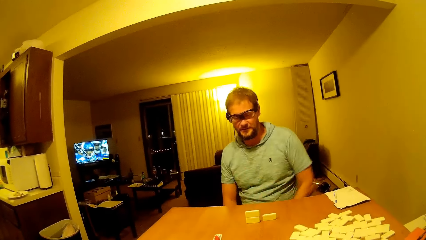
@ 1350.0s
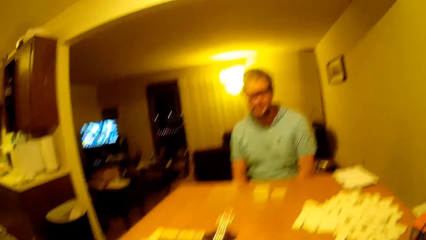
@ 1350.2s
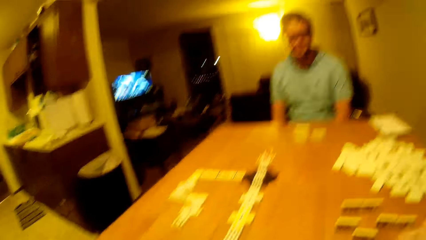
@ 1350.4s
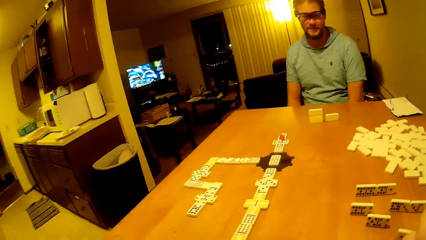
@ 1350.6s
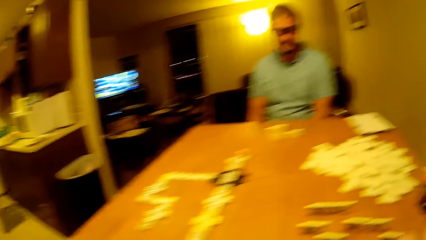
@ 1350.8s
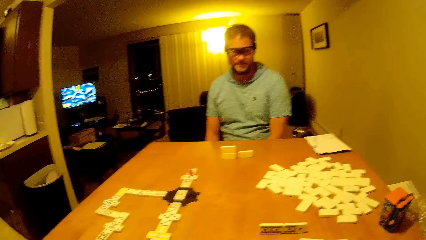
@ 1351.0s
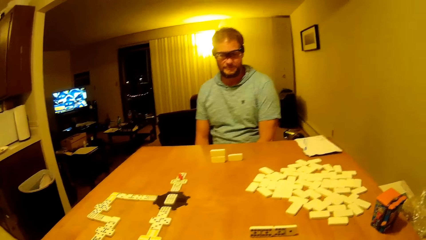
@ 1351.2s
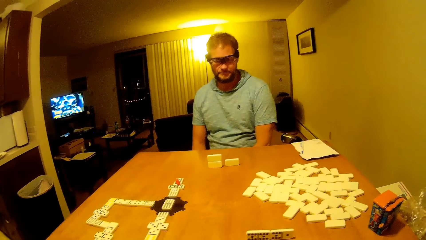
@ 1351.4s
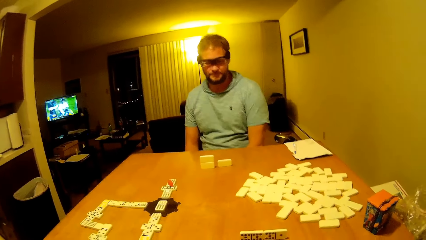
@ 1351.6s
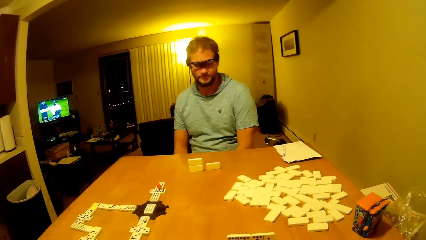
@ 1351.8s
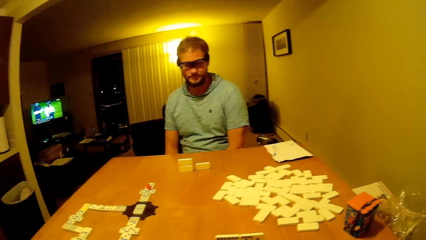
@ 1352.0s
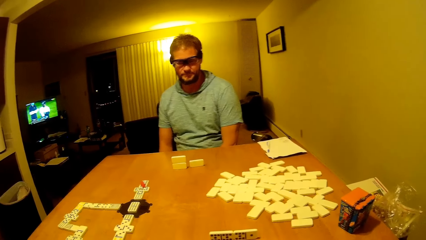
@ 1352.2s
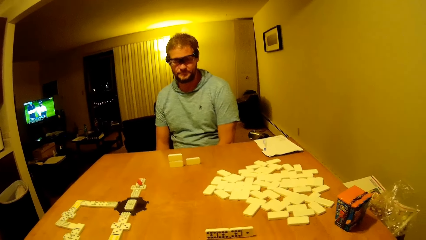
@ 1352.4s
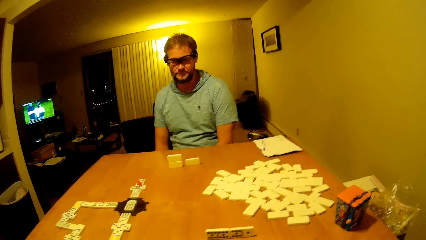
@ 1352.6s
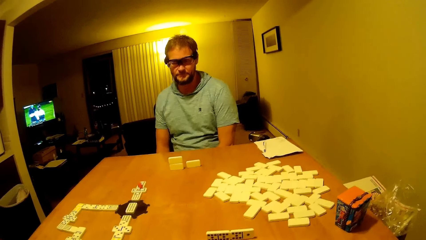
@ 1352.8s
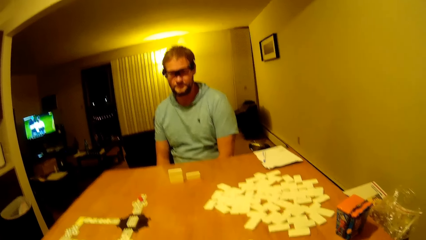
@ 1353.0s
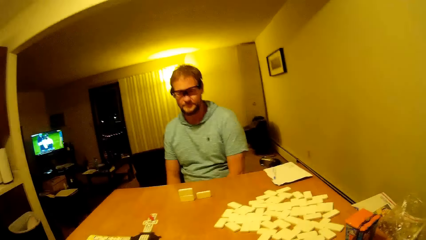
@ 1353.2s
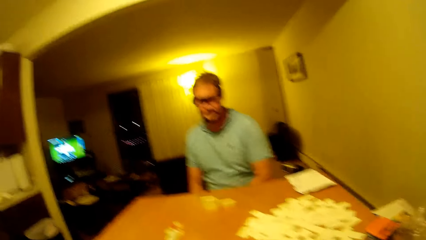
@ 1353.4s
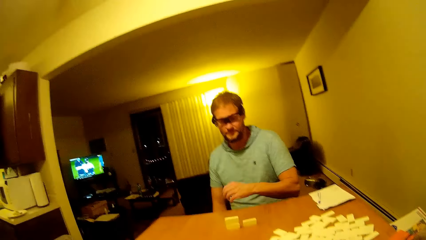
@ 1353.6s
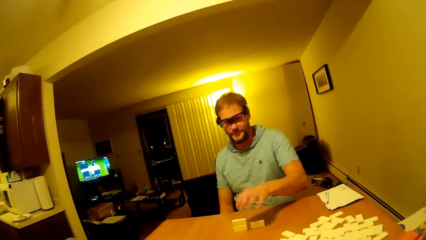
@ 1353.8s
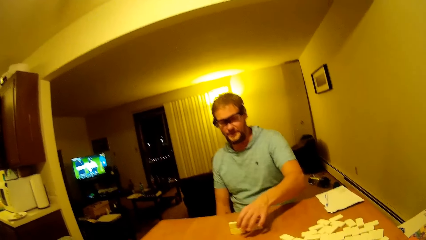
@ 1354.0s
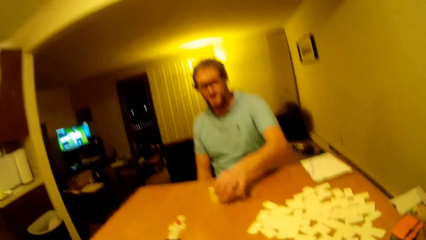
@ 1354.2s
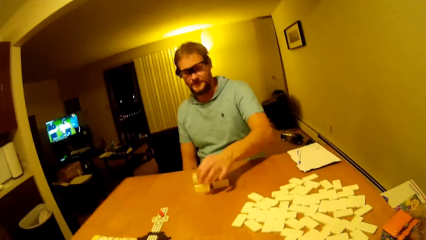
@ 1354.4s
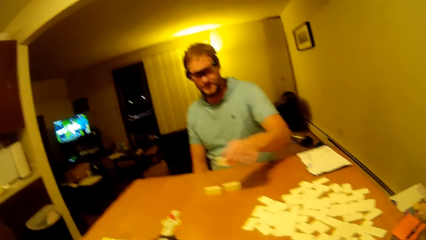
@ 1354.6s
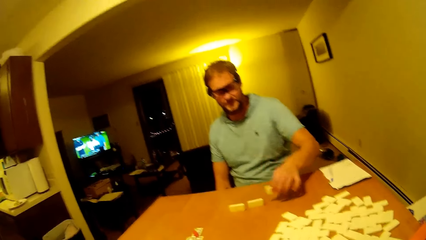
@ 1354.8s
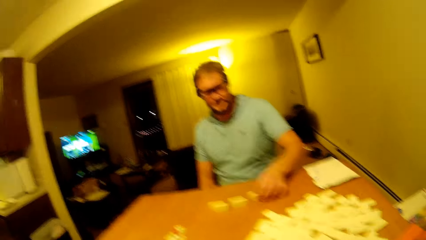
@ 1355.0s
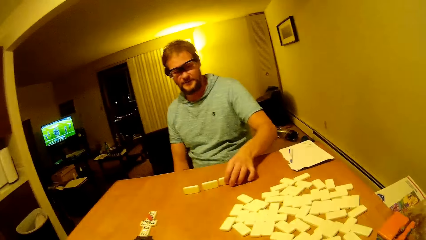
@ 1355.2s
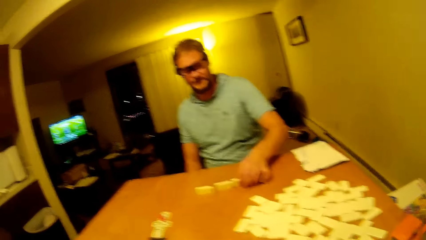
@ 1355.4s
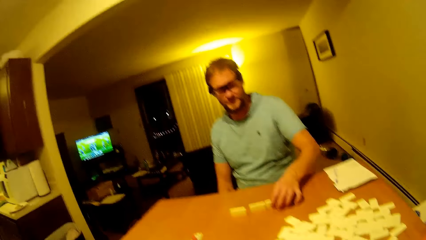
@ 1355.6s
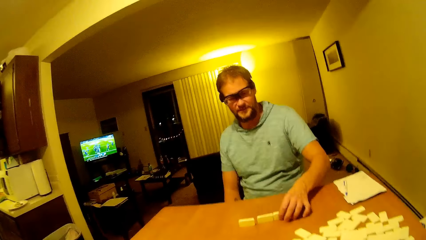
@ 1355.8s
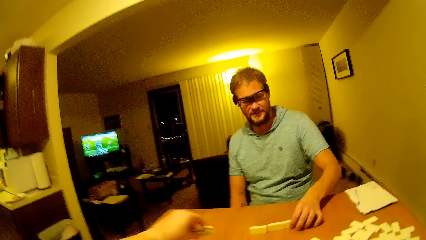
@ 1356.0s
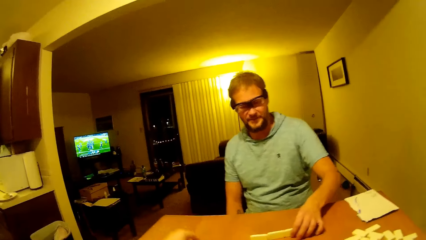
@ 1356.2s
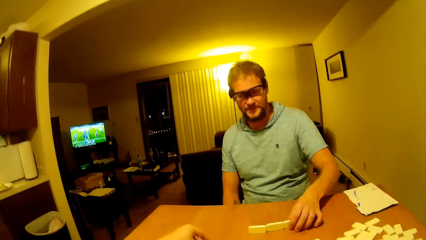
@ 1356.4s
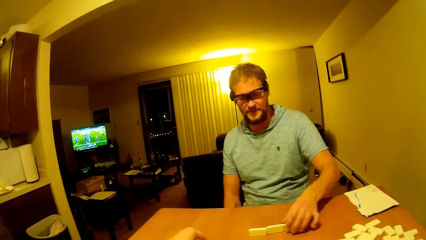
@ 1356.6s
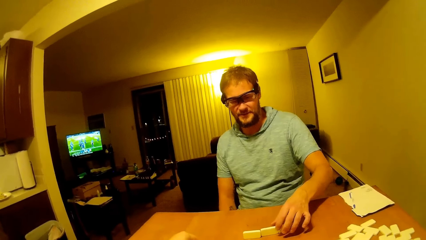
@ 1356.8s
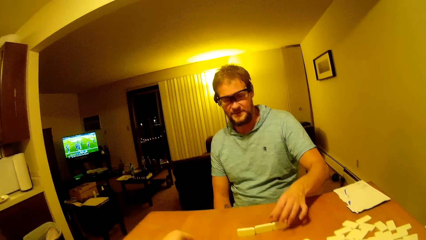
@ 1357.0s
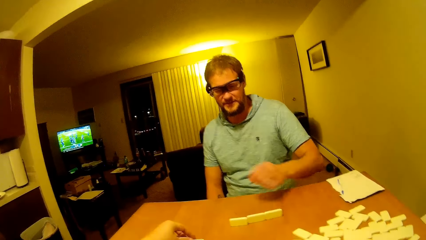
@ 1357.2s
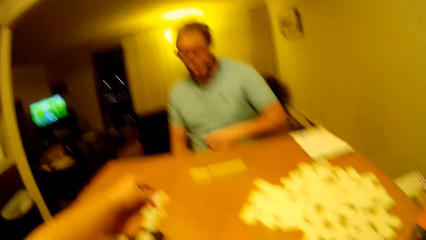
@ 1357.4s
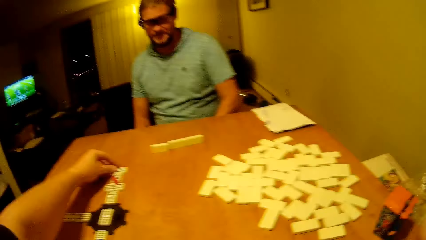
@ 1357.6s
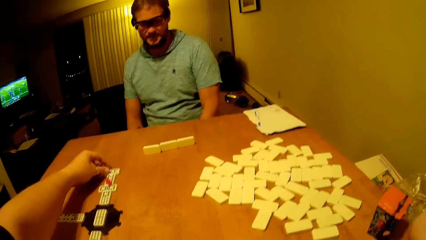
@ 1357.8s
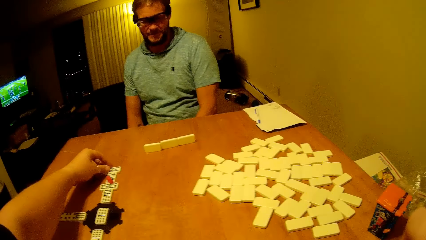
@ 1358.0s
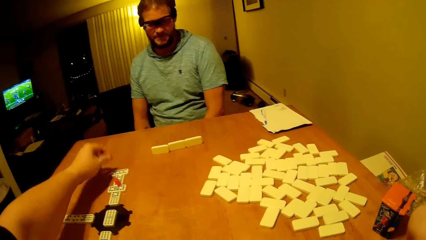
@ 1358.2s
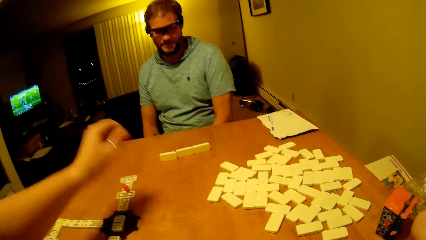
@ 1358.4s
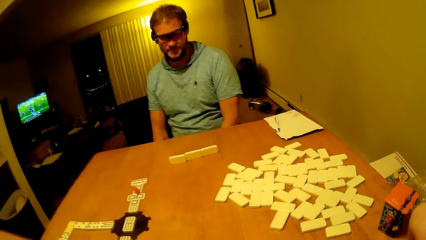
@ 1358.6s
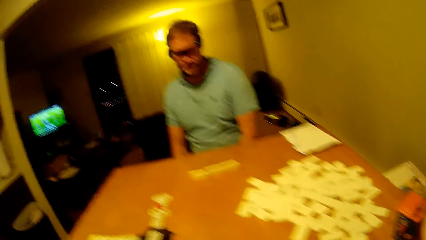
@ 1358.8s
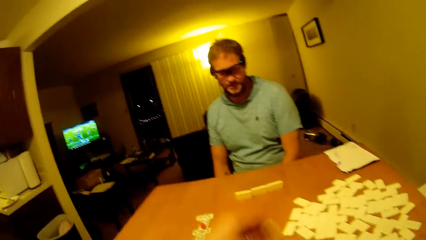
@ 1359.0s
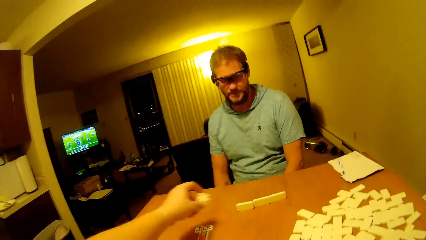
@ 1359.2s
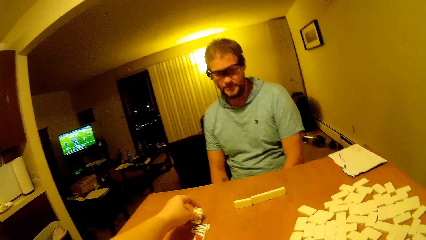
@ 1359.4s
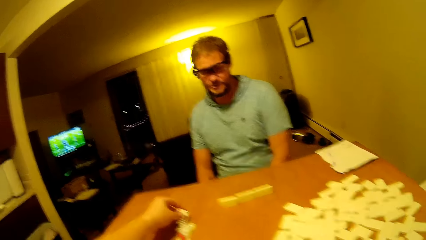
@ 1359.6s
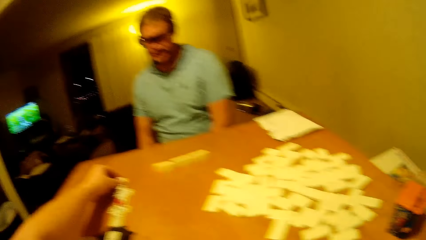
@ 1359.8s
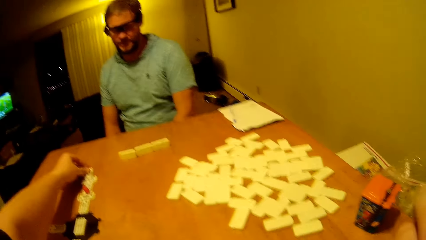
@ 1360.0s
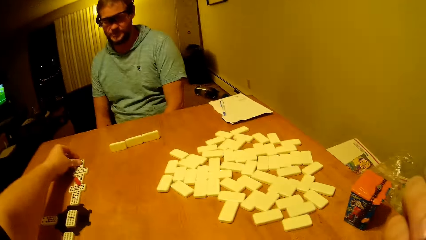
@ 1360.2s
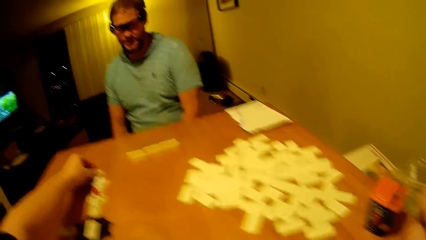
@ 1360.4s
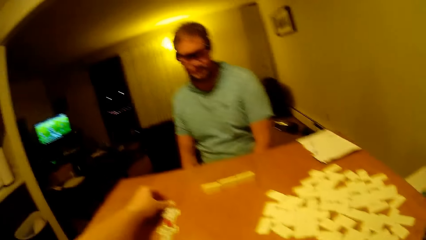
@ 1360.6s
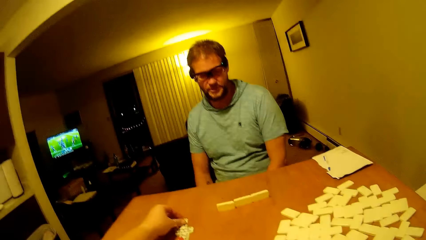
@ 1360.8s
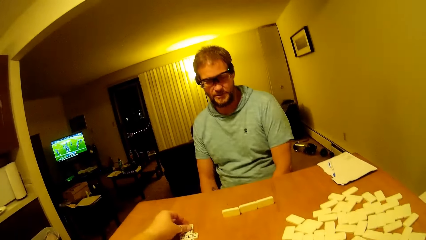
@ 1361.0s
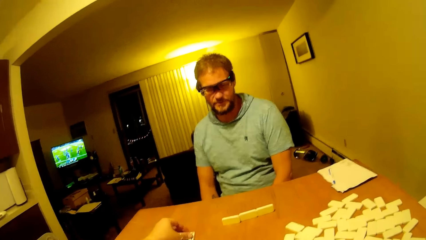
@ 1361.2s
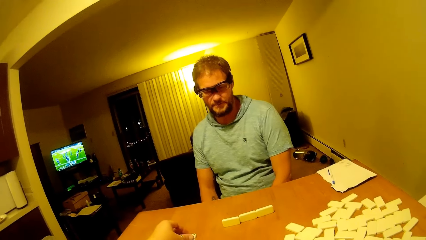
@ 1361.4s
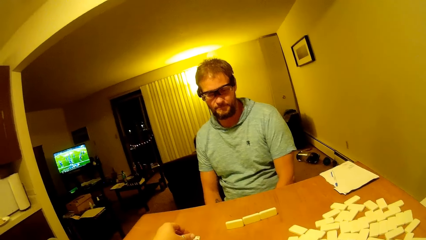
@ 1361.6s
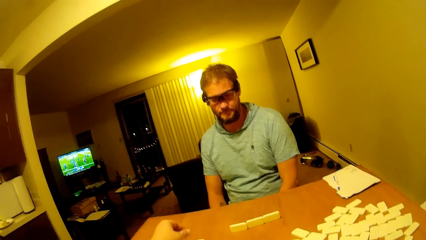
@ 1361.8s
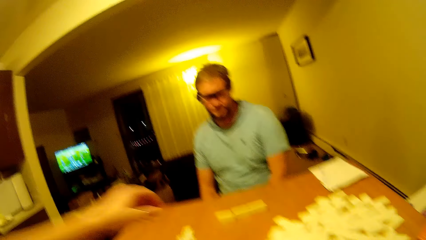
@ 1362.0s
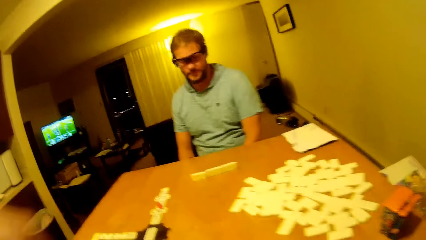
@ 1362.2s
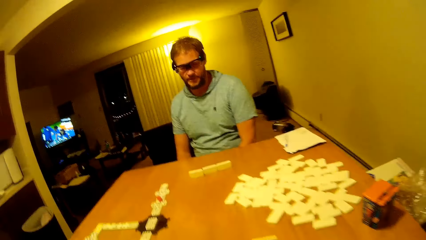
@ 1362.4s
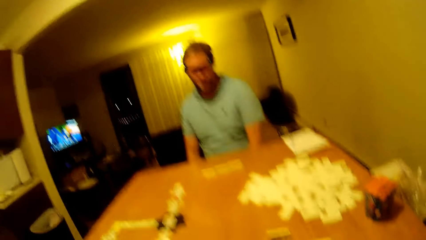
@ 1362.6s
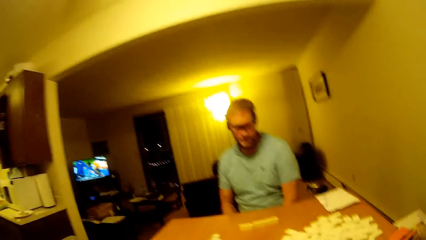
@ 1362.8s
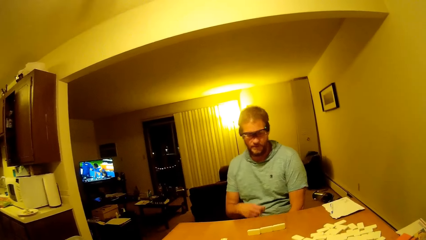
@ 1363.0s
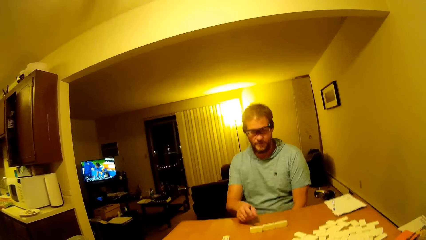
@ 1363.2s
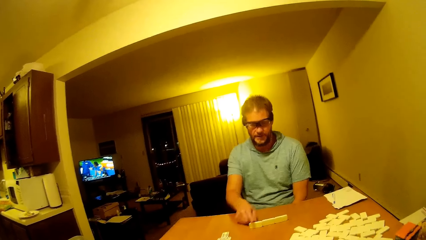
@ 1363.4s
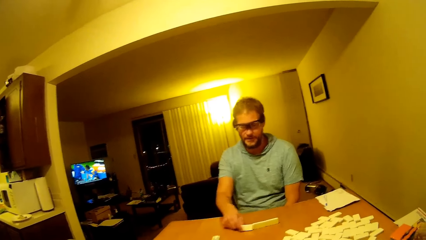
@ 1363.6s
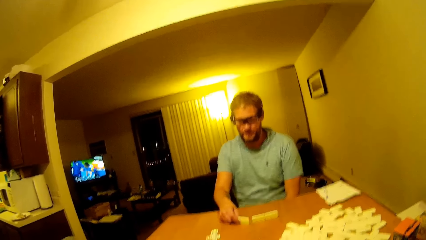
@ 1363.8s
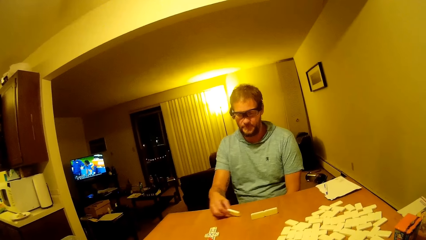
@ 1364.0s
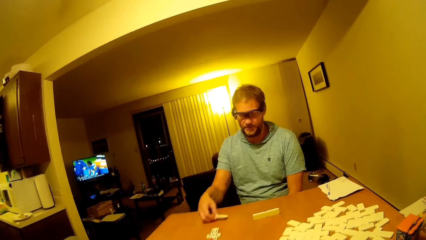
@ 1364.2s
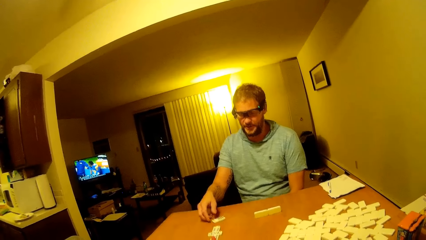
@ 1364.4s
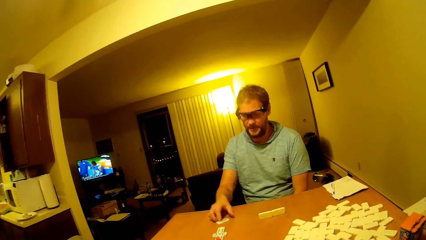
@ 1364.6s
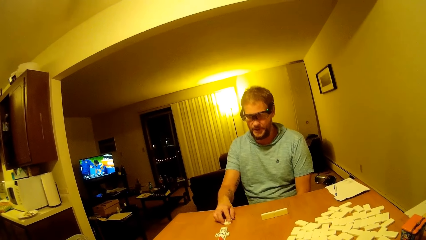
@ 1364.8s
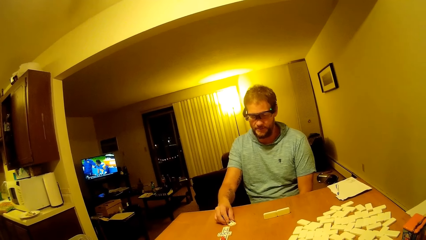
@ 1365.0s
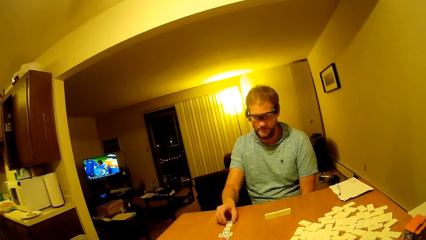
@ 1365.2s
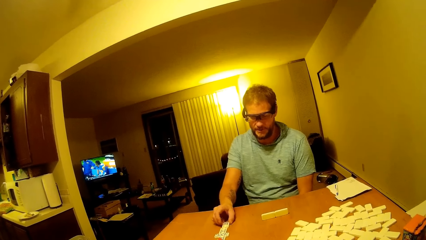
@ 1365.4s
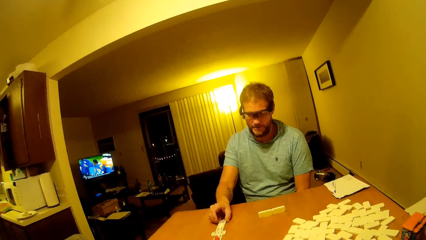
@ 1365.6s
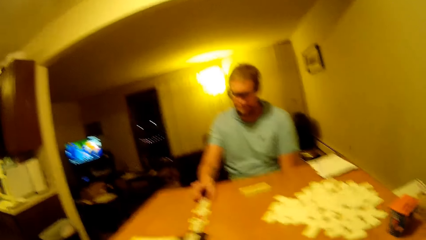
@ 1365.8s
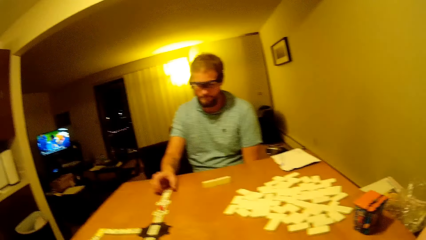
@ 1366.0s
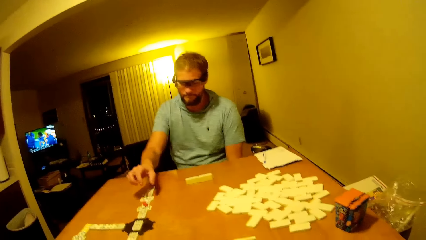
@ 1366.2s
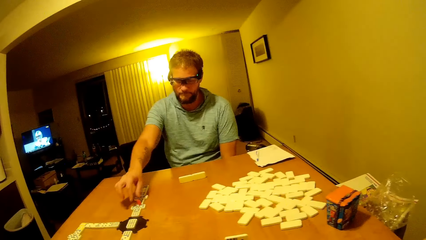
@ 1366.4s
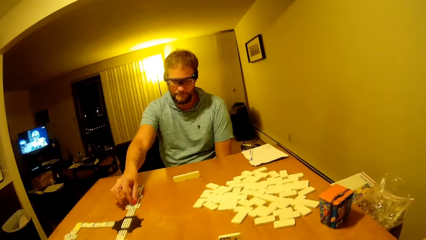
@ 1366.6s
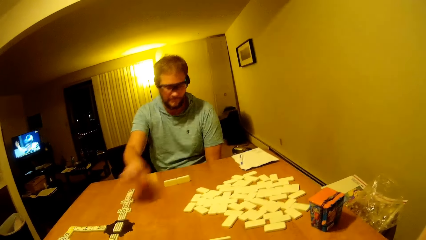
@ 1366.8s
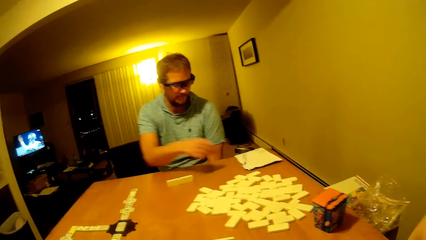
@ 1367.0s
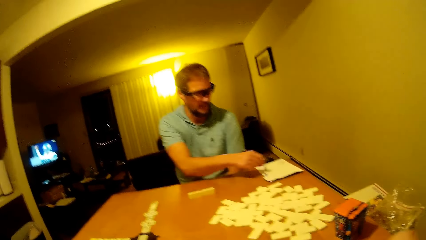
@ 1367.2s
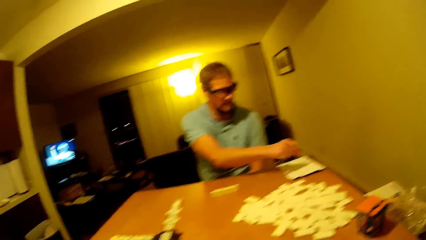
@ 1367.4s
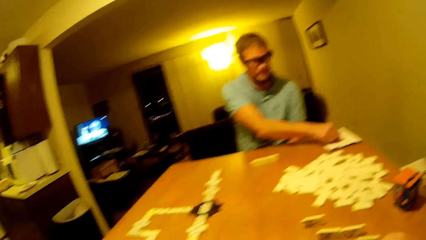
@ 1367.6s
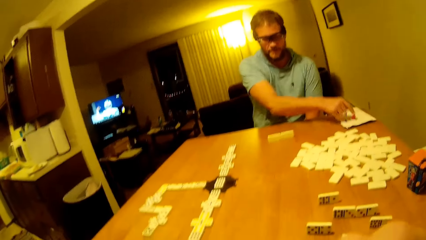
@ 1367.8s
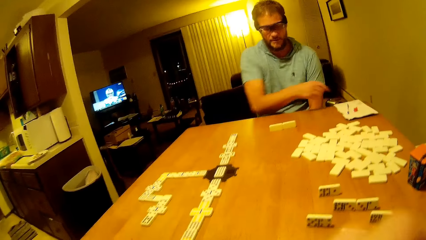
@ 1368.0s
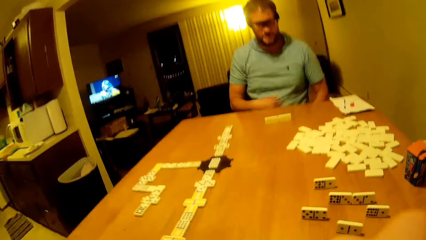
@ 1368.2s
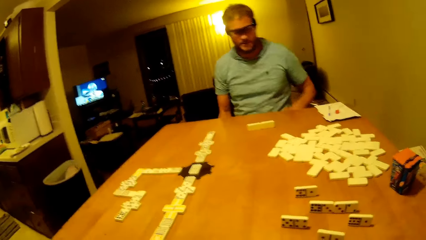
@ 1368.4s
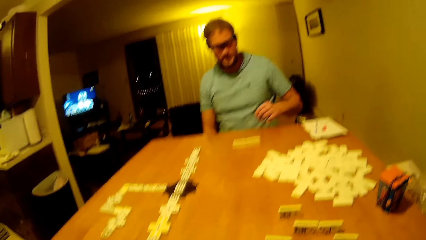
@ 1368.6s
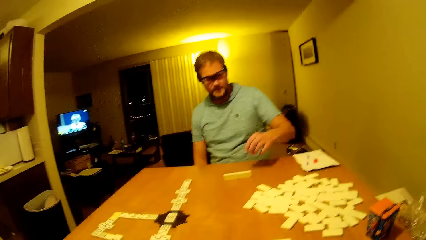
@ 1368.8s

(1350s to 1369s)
The man plays something, puts his hand down, lifts his hand up, puts something on top of his pieces and watches the game. The camera wearer eats a snack. The man arranges his pieces and moves a dice forward. The camera wearer talks. The man puts his hand down. The camera wearer puts the dice on the table, plays the piece and lifts up the dice. The man plays the piece. The camera wearer lifts their hand up. The man moves the dice forward, arranges the dice, places the pai gow tile on the table, arranges the dice on the table, picks up the dice from the table, picks up a plastic, puts the plastic on the table and places the dice on the book at the table.
